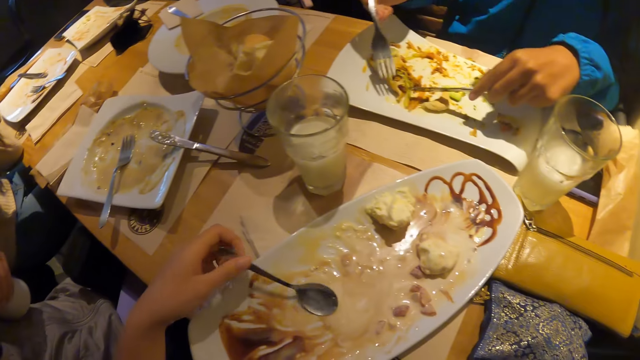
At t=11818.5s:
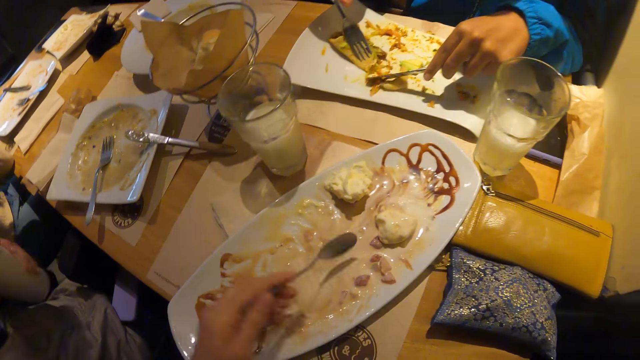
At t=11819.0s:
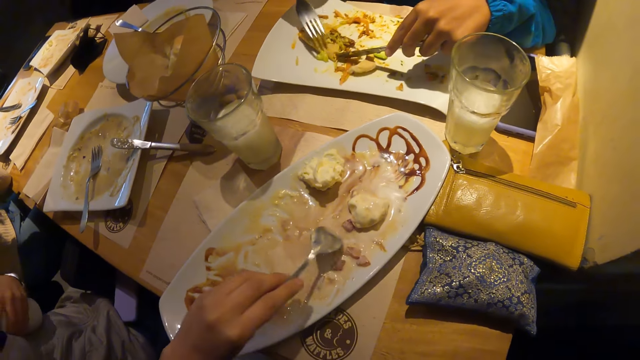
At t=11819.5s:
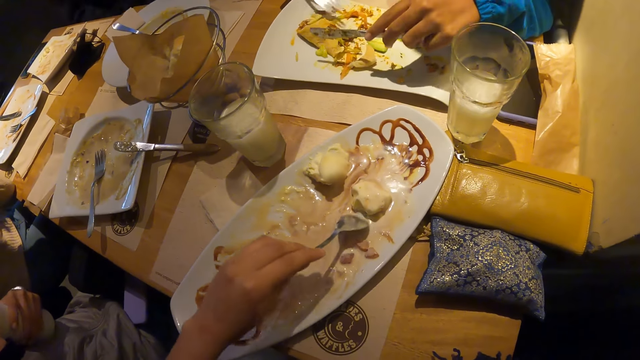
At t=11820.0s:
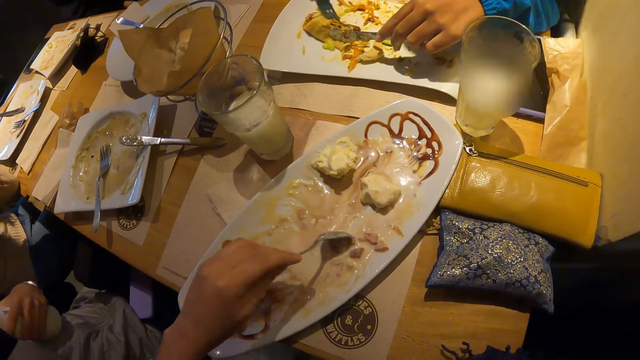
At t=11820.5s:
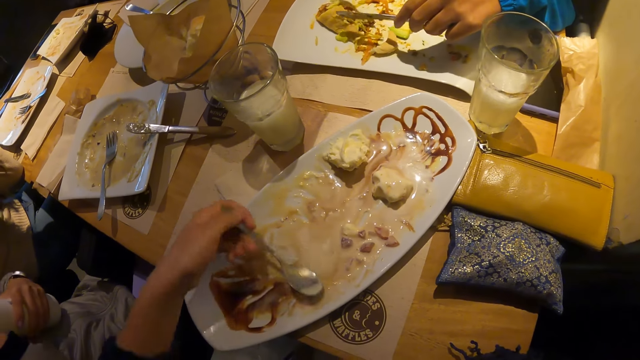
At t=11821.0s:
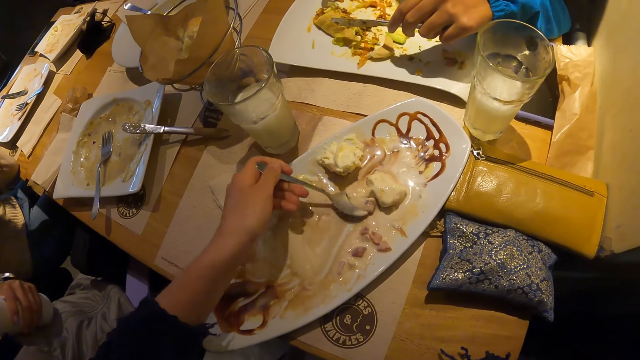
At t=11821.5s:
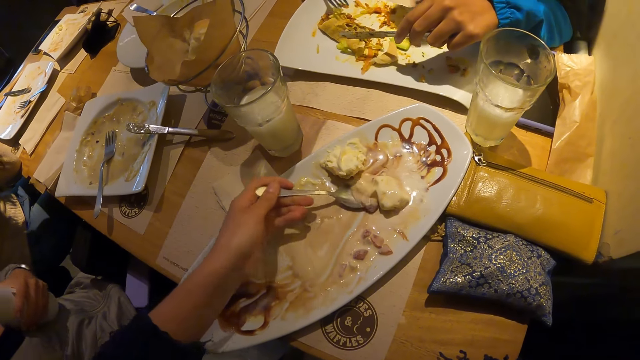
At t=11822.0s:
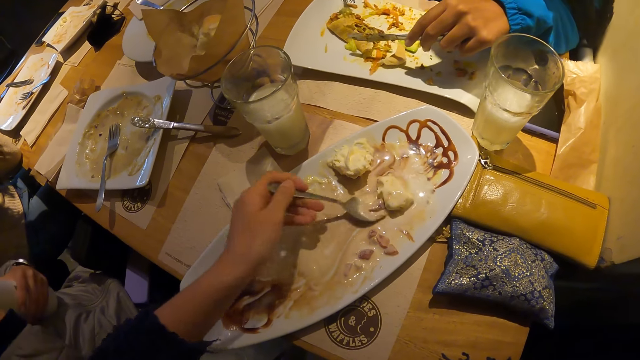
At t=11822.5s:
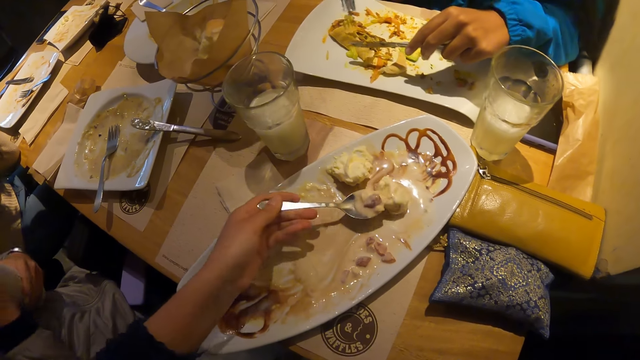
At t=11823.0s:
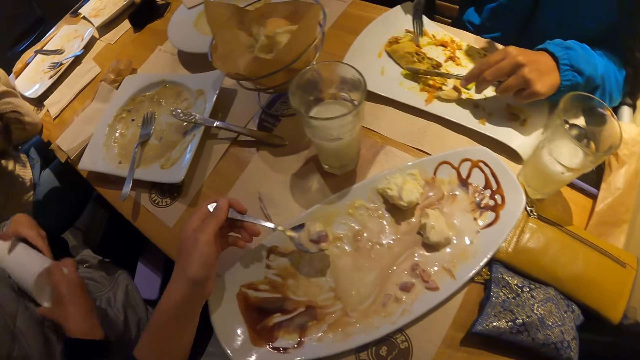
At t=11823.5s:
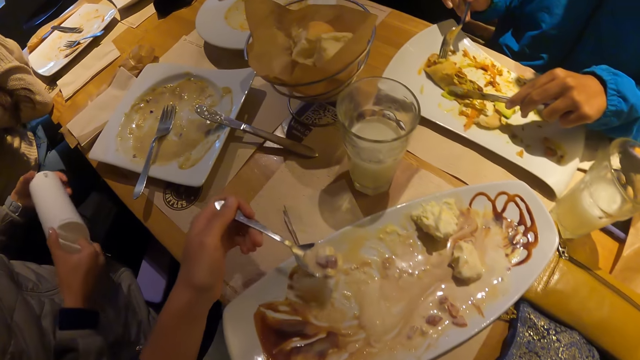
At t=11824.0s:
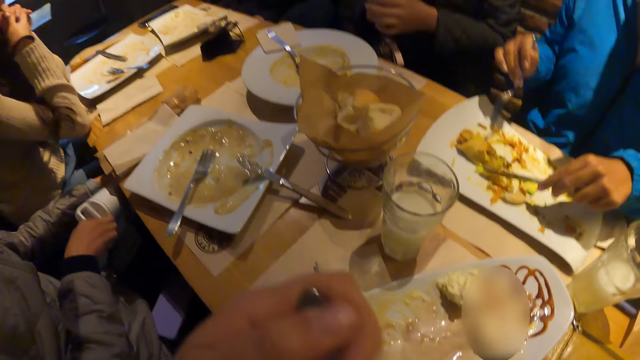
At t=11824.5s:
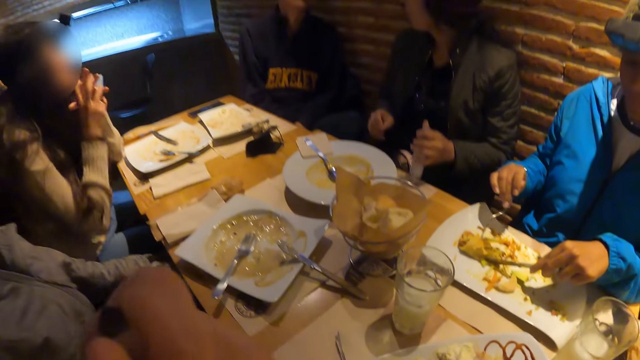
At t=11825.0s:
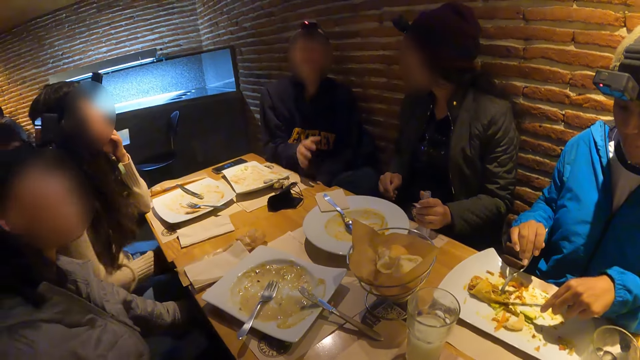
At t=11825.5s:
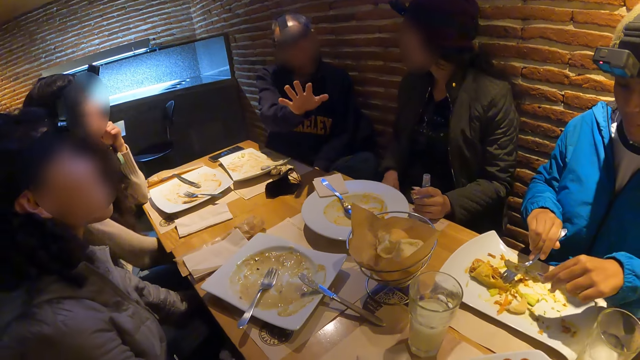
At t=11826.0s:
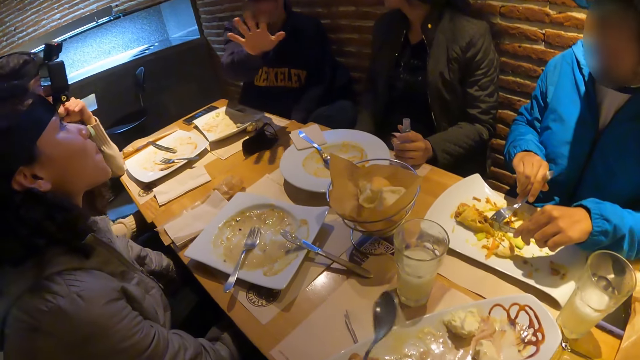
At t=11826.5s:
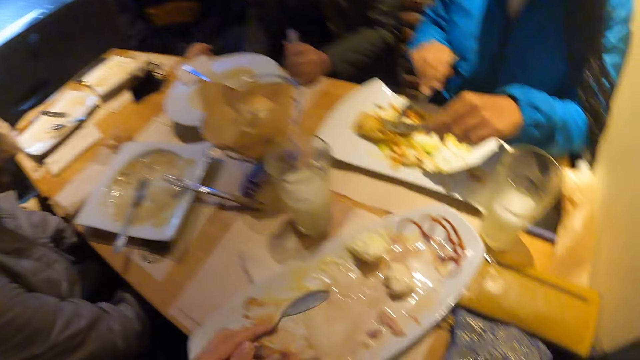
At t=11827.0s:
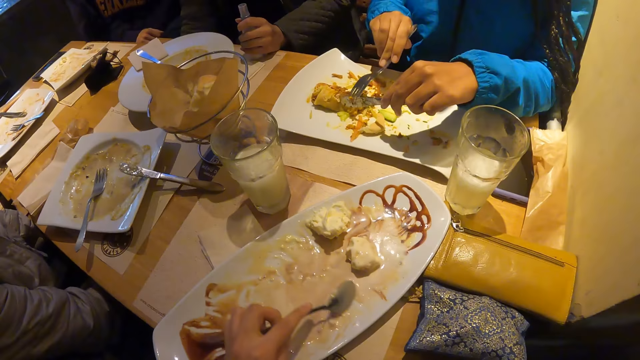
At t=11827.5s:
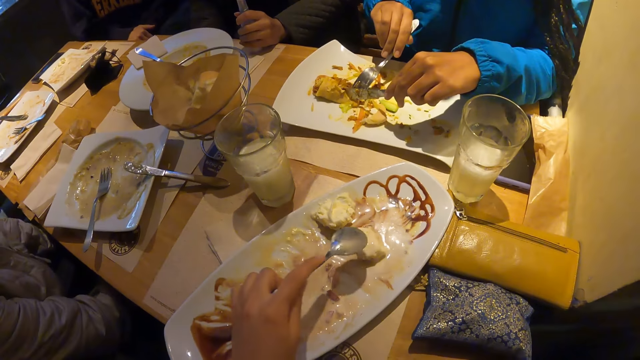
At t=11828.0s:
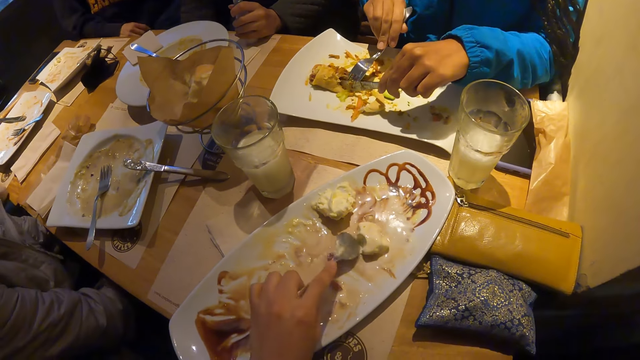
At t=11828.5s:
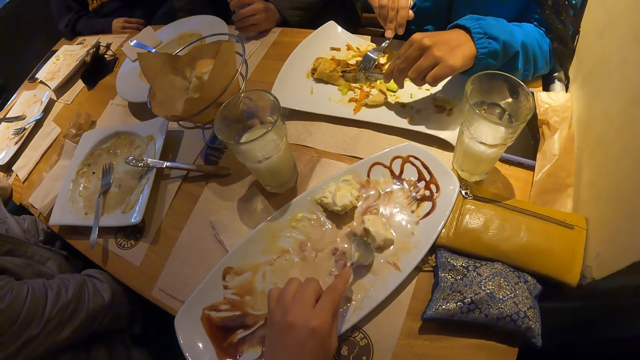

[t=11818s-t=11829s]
The camera wearer picks food with the spoon in her left hand. A woman puts the bottle under the table with her right hand. A man points with his right hand.

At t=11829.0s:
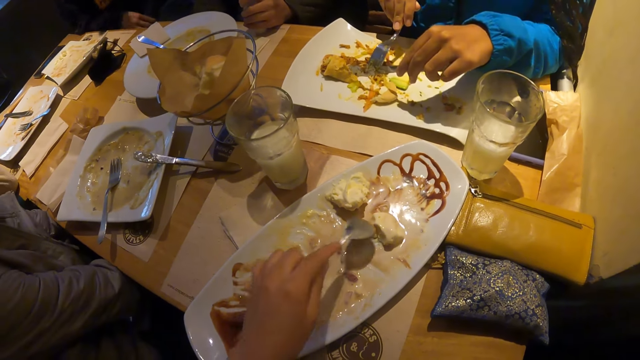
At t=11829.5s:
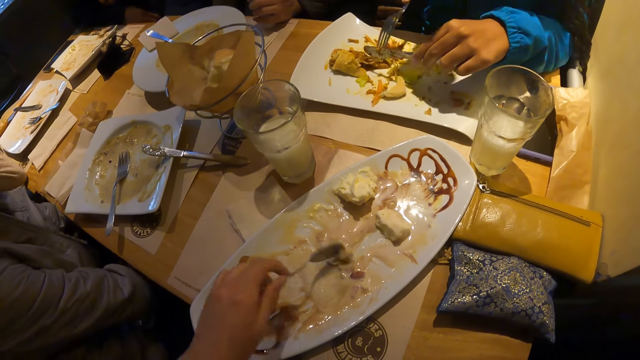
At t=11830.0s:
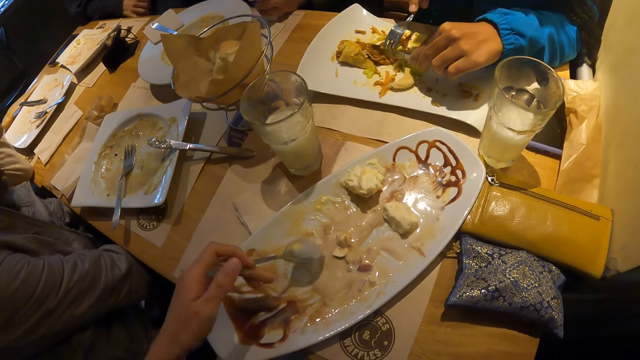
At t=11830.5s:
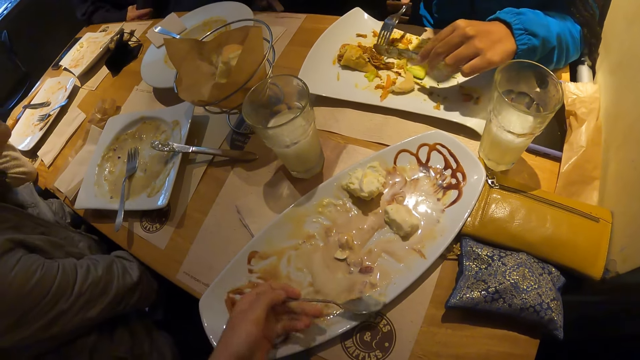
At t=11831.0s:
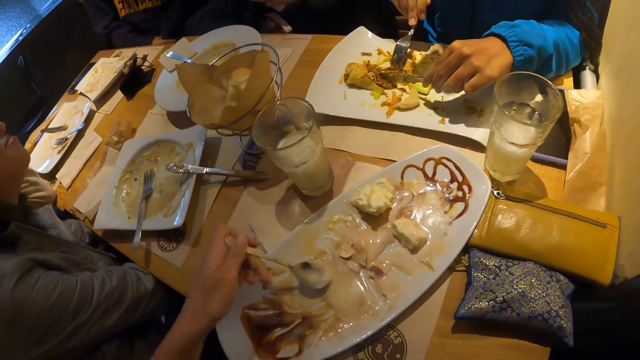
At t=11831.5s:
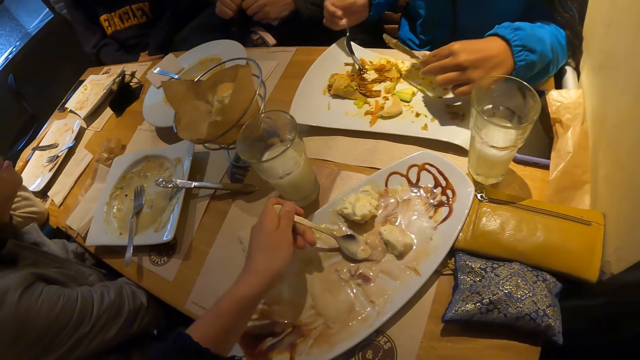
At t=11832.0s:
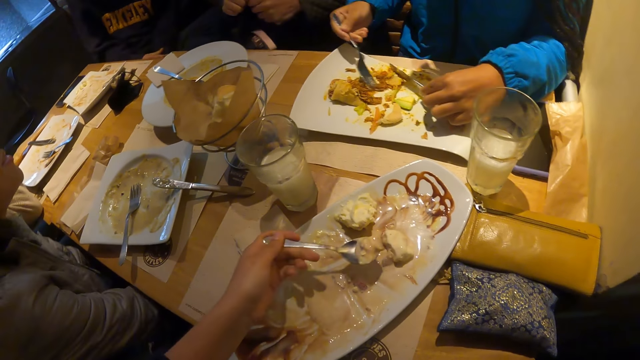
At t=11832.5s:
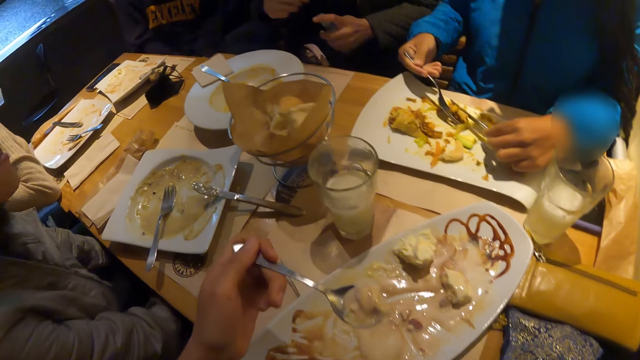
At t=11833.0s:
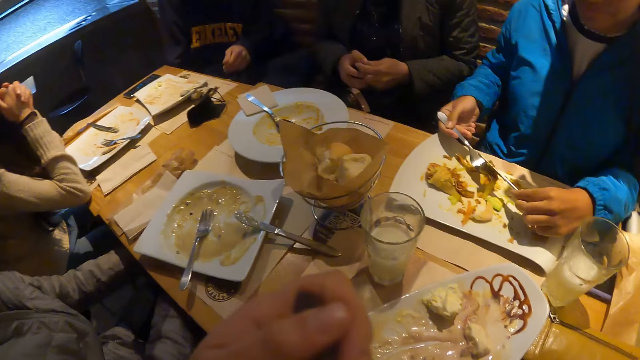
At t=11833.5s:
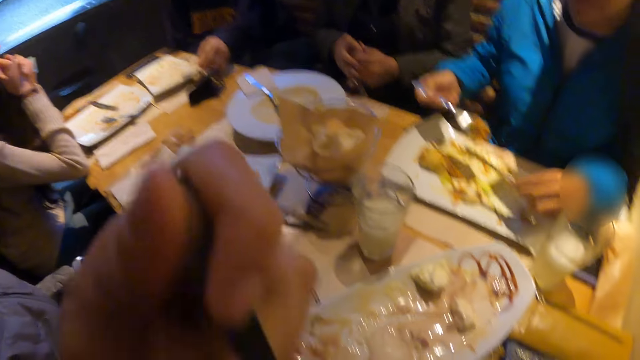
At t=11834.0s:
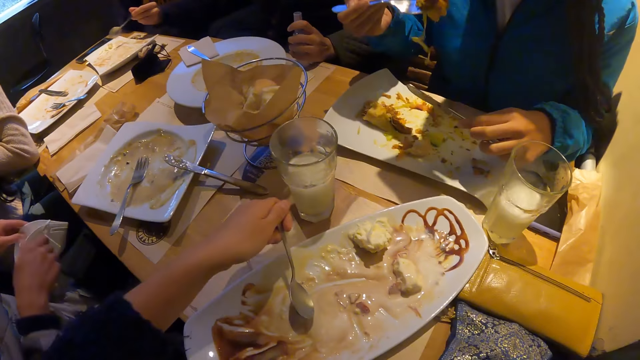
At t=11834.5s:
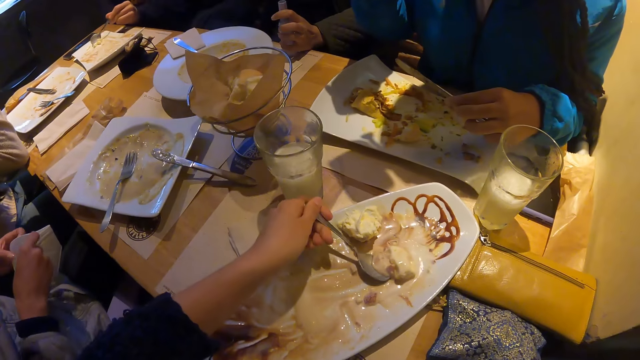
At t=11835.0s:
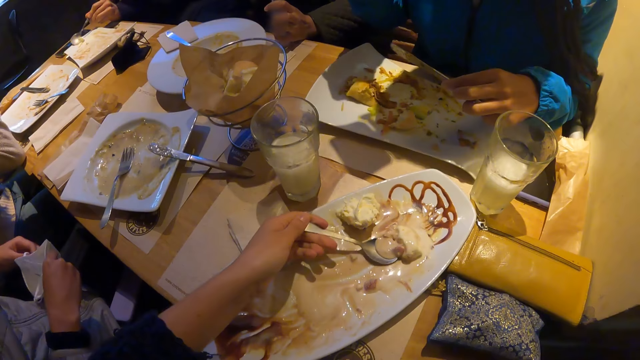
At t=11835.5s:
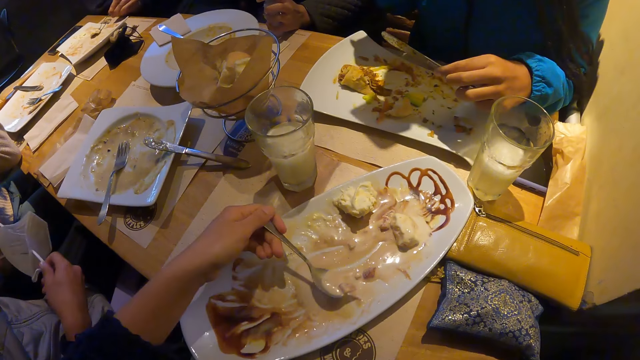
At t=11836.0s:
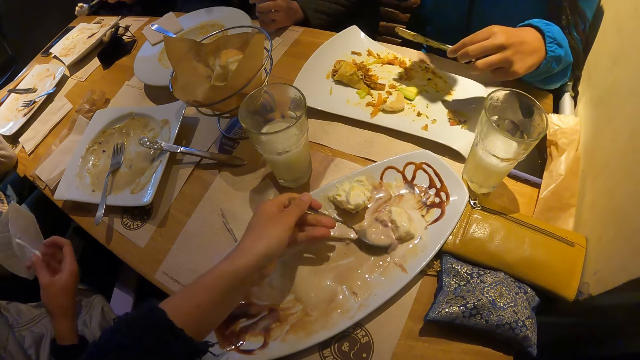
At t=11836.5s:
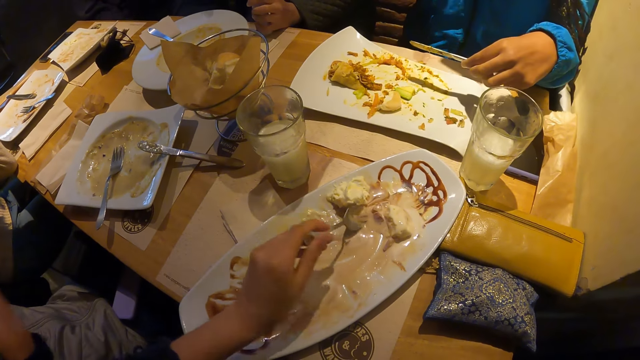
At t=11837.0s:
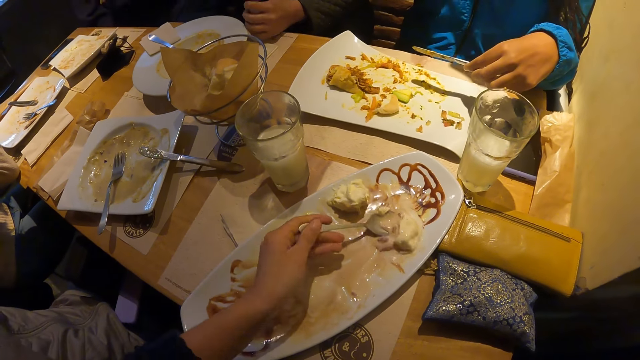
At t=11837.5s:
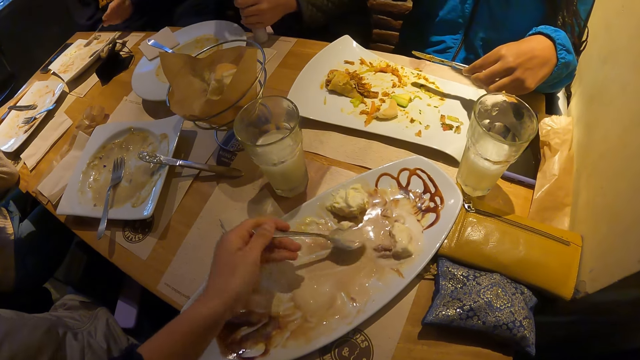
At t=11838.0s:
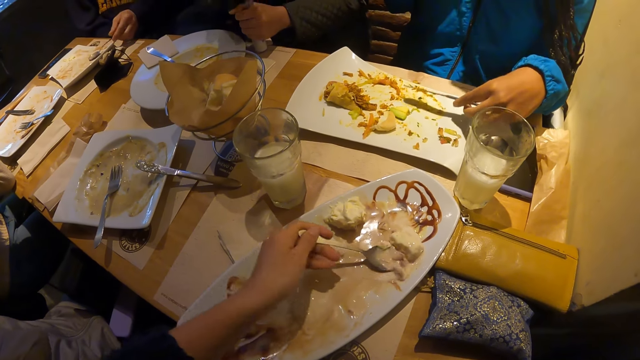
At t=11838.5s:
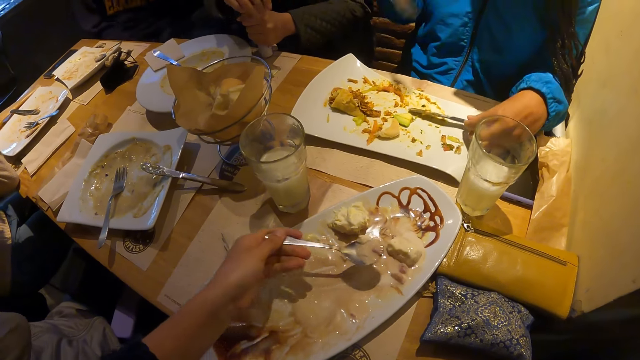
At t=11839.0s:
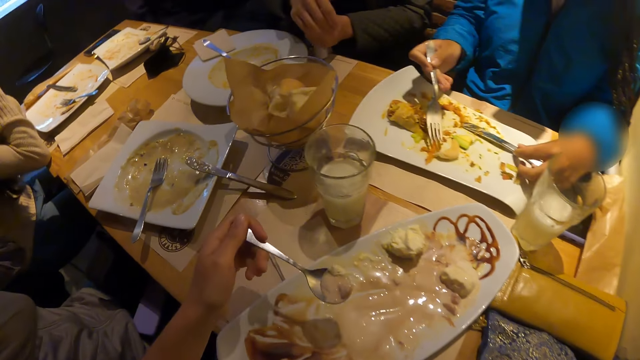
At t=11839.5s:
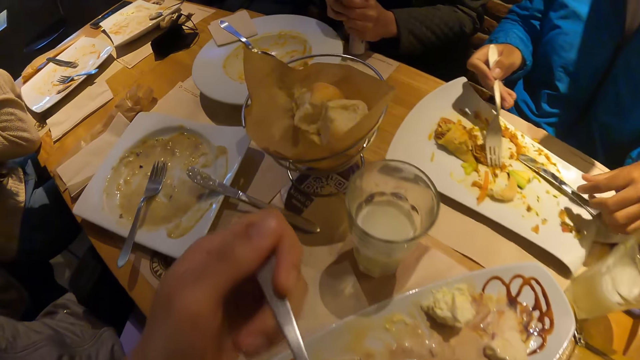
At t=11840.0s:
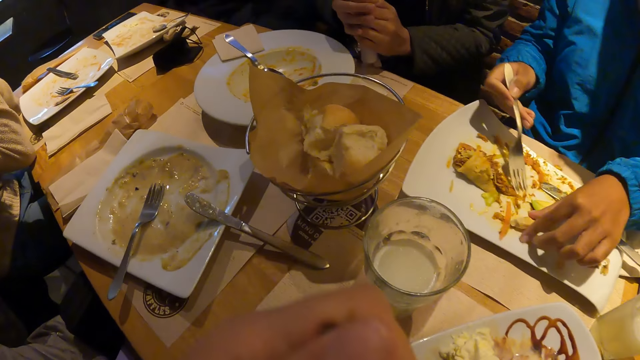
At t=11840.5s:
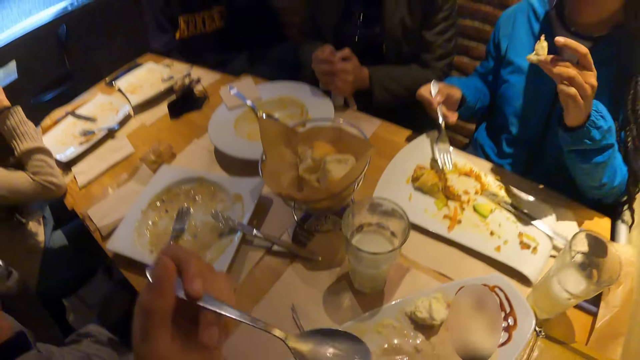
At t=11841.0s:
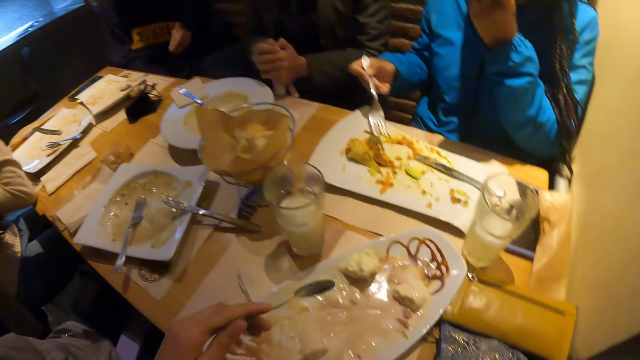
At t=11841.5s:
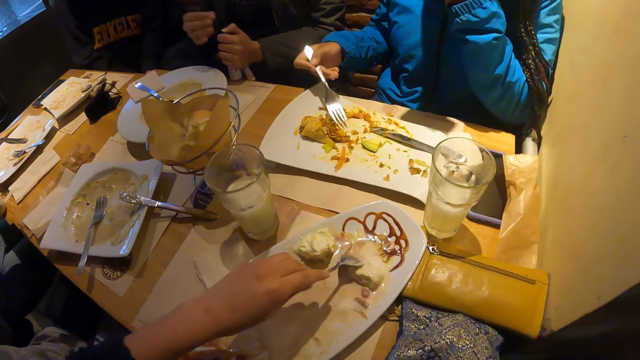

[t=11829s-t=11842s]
The camera wearer lifts food with the spoon in her left hand. A man picks the spoon from the plate with his left hand. The camera wearer eats food. A woman eats food with the fork in her right hand. Another woman puts the hand sanitizer on the table with her left hand. The camera wearer packs food with her spoon in her left hand. A third woman opens a mask with both hands. The second woman hits the hand sanitizer with her right hand. The man picks food from the plate with the spoon in his left hand. The camera wearer scoops food. The first woman picks the piece of food with her left hand and eats the piece of food with her left hand.
